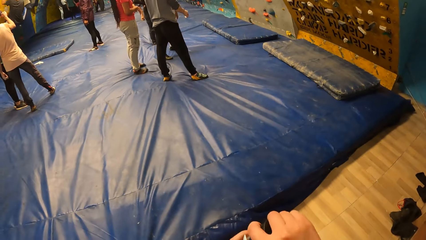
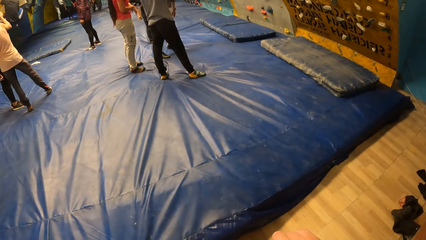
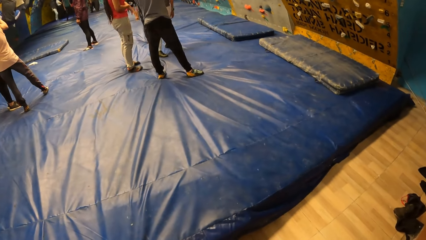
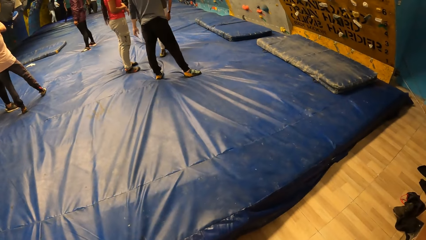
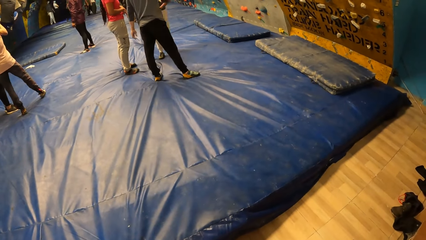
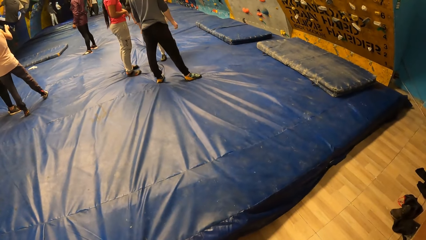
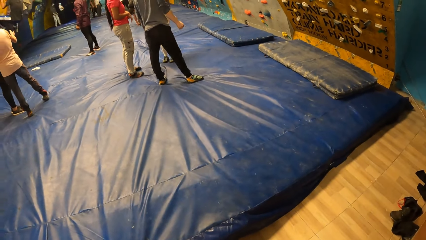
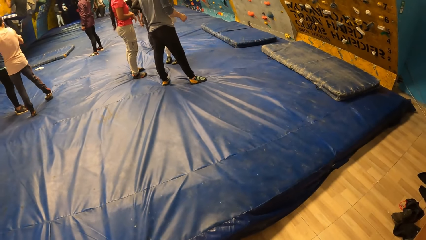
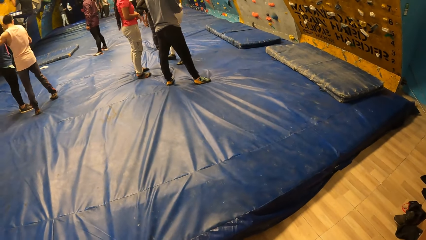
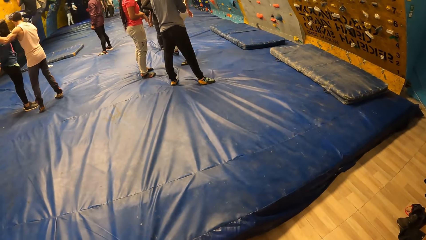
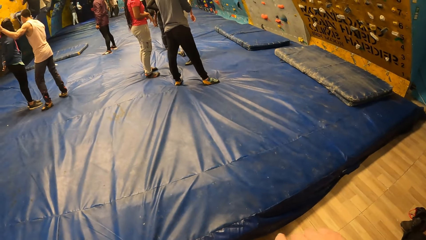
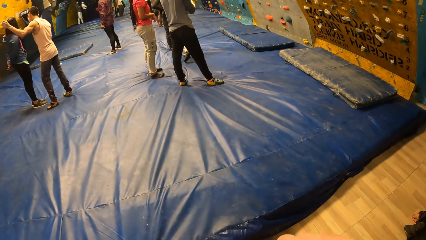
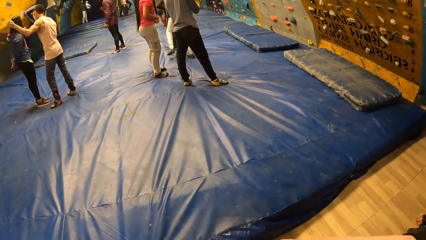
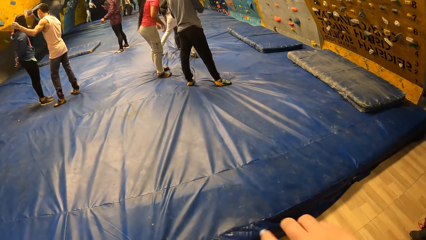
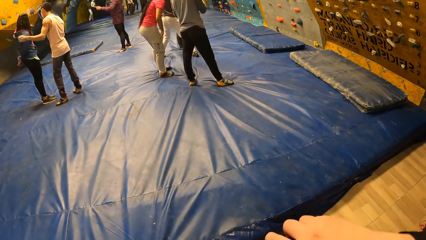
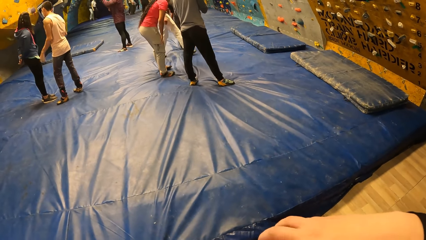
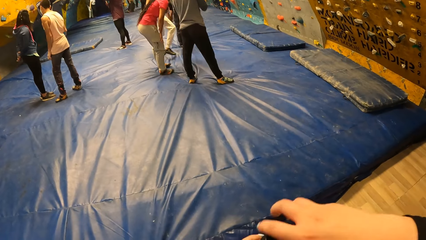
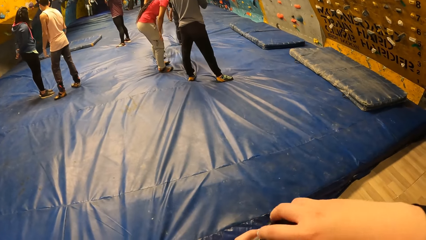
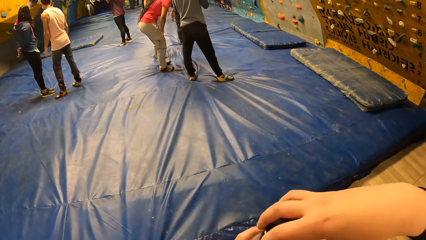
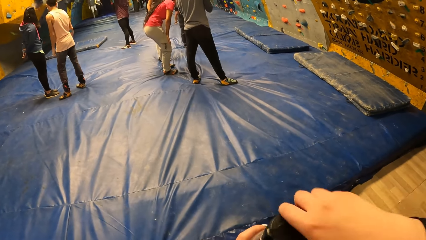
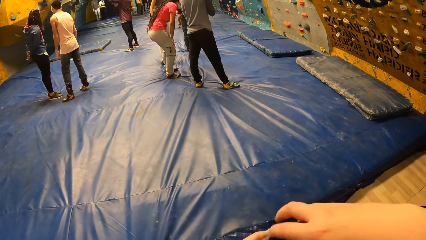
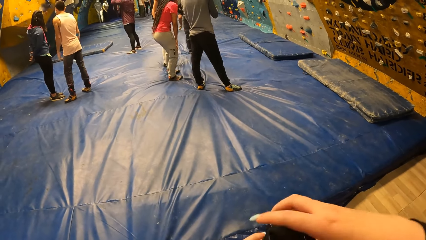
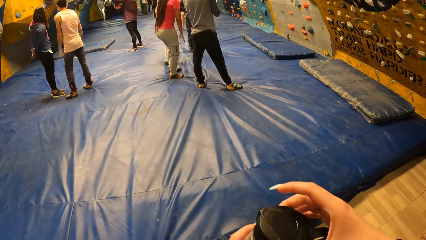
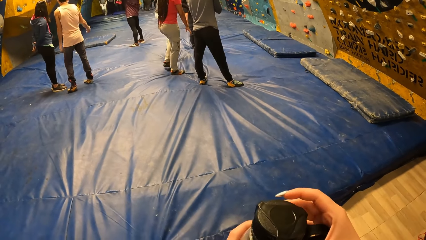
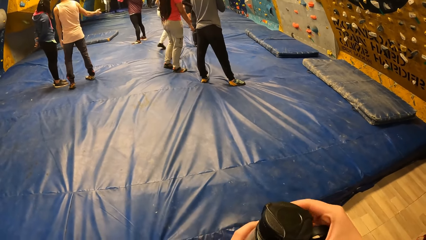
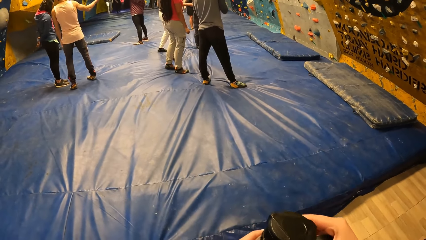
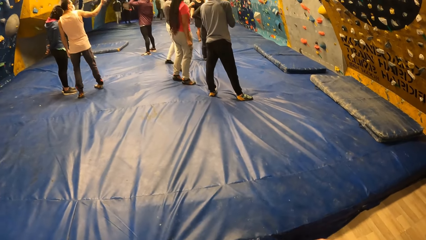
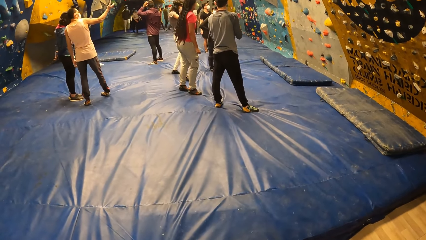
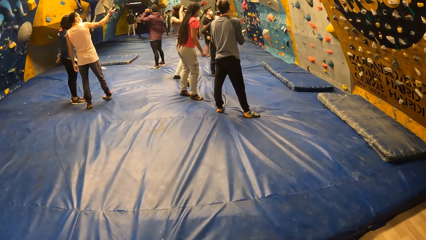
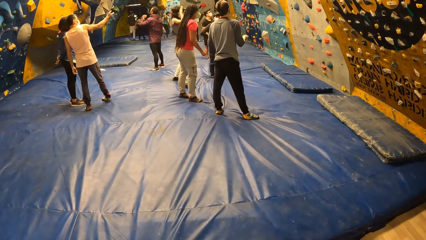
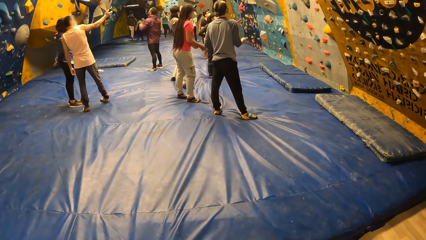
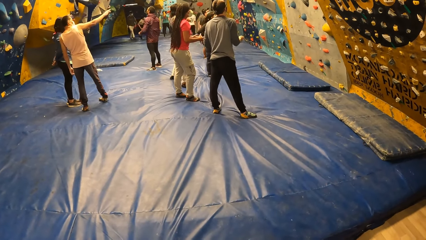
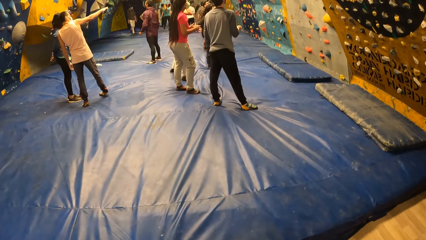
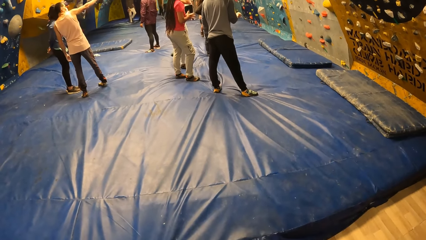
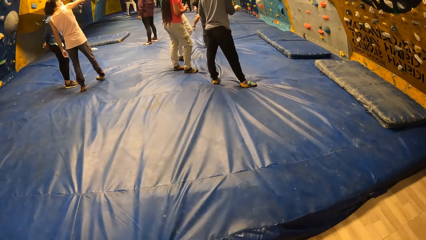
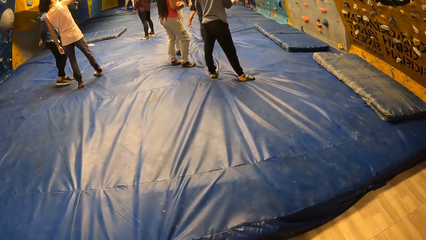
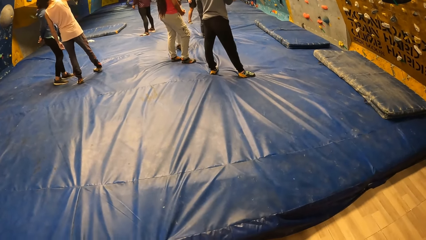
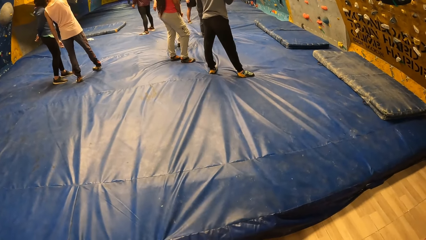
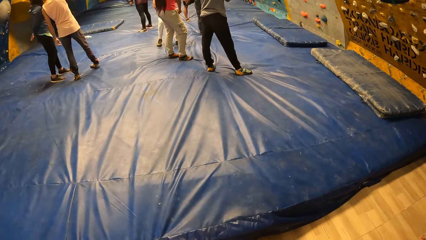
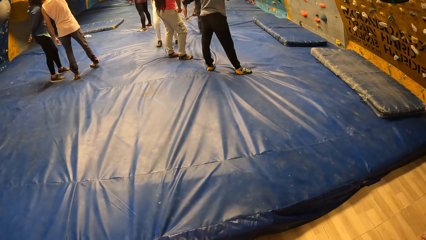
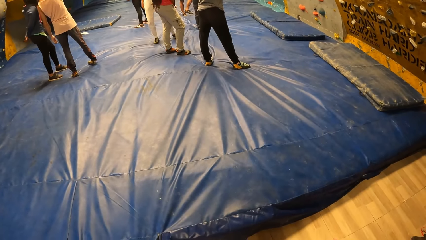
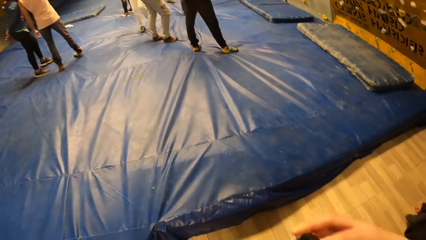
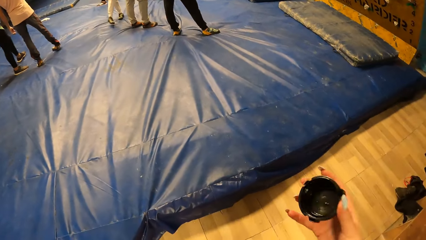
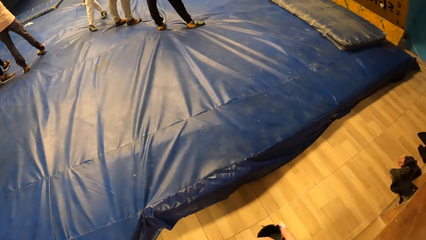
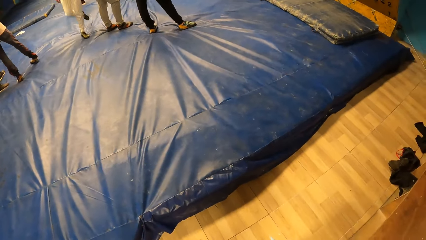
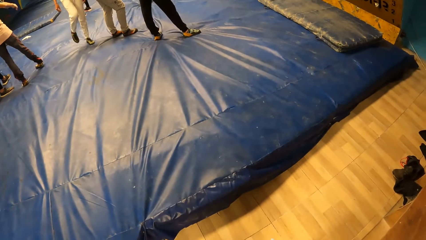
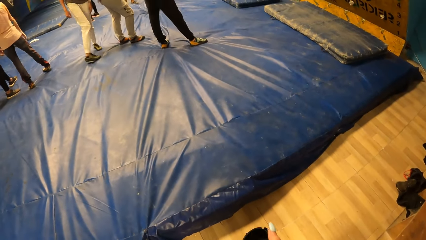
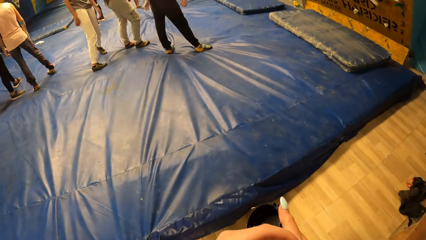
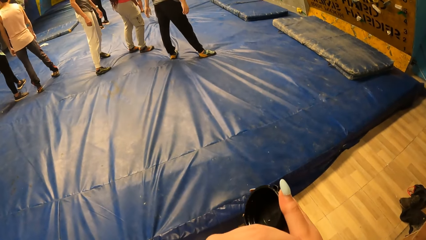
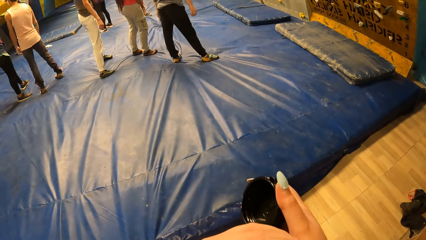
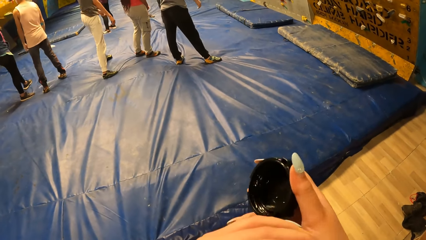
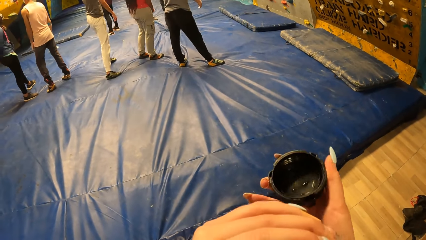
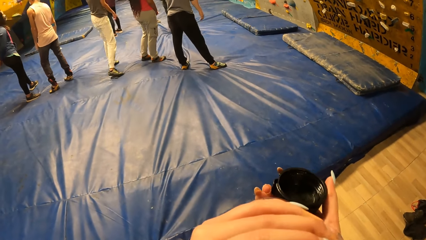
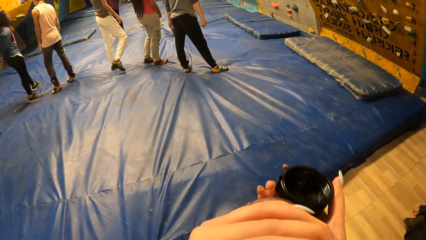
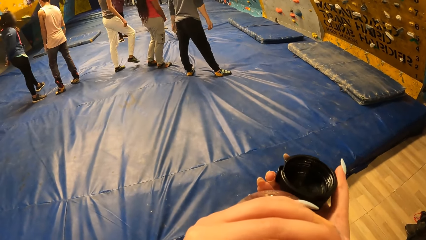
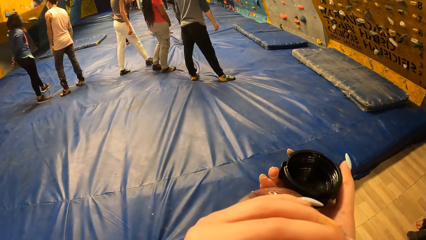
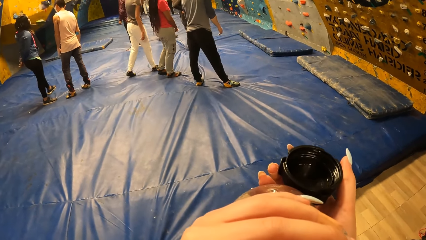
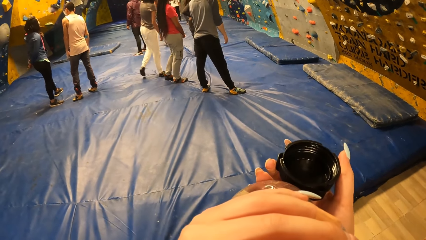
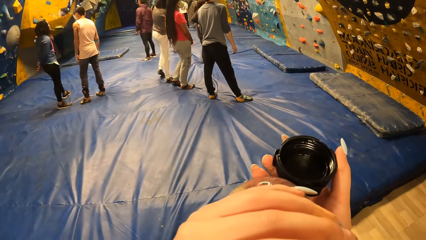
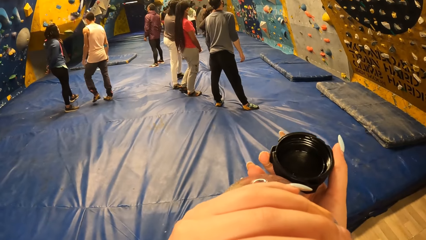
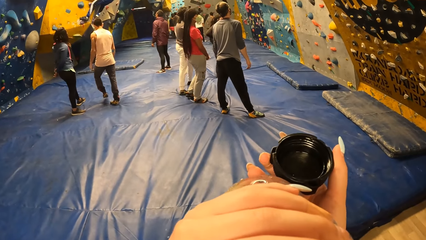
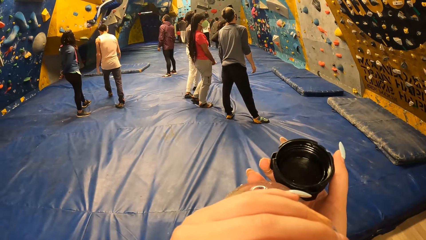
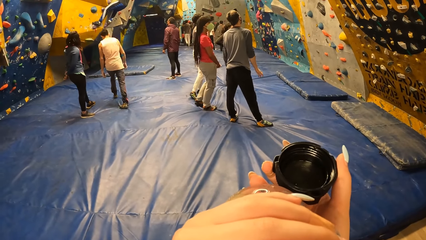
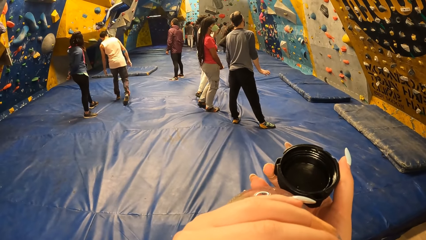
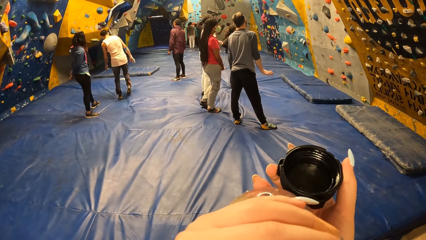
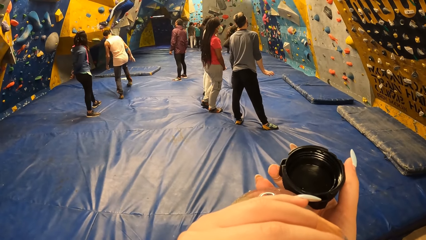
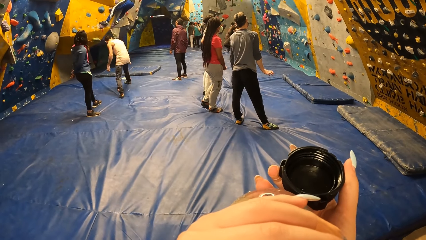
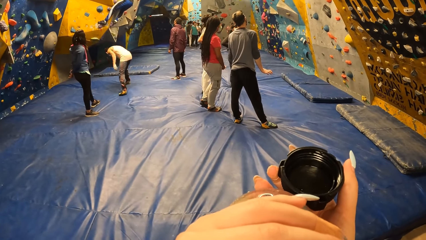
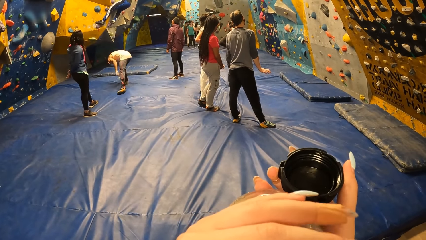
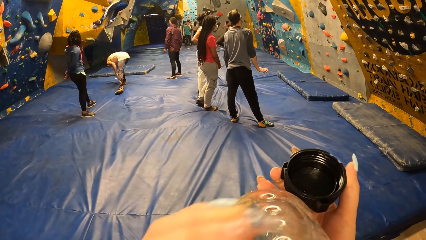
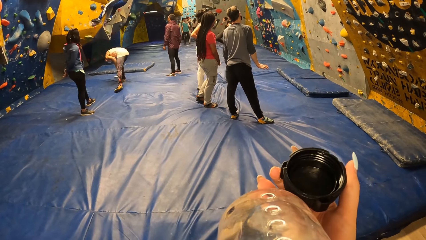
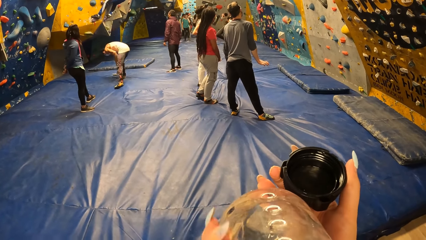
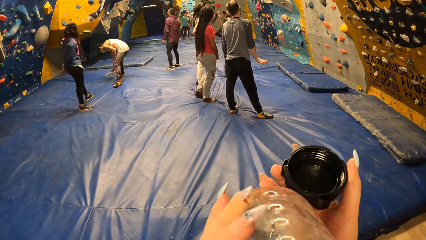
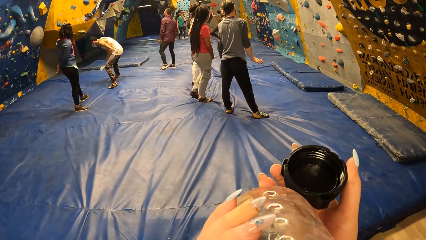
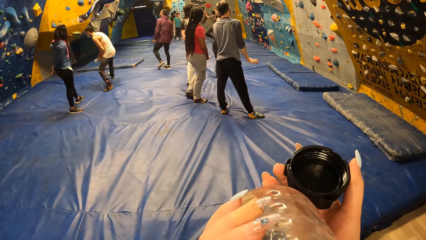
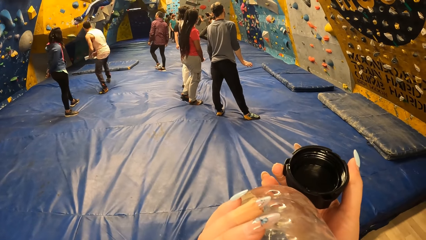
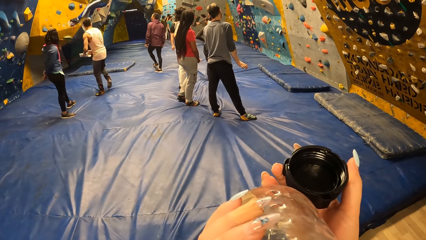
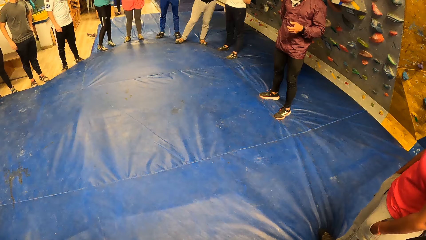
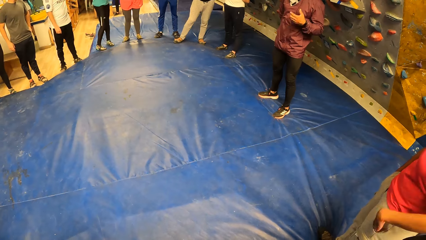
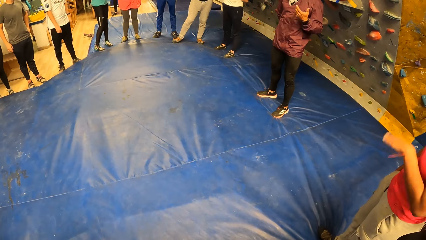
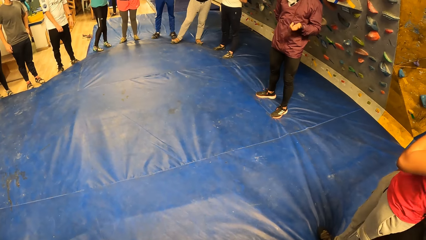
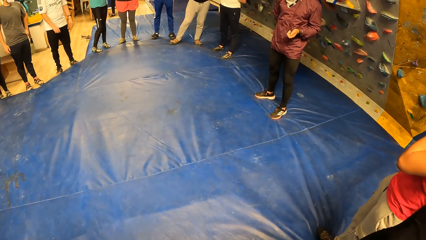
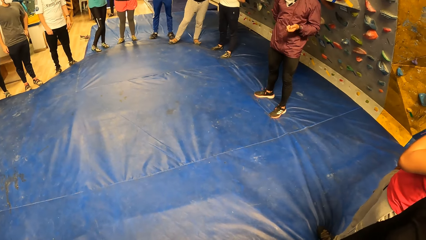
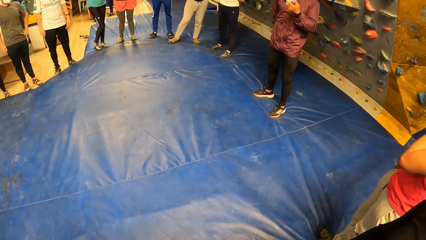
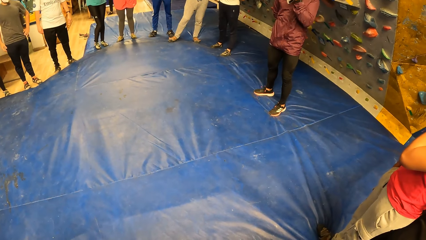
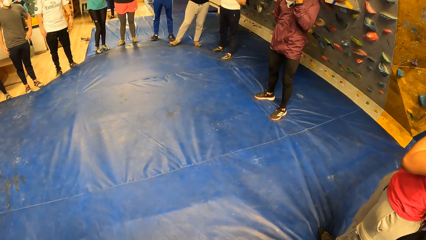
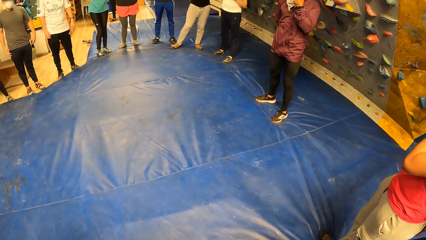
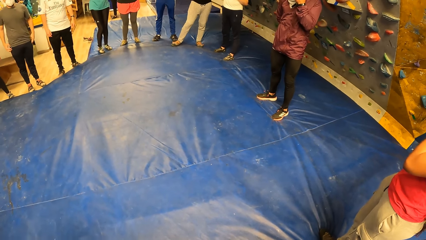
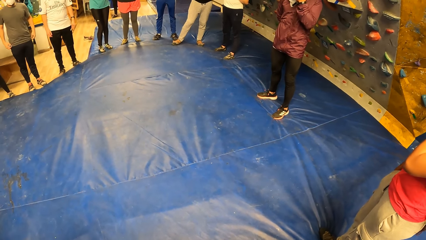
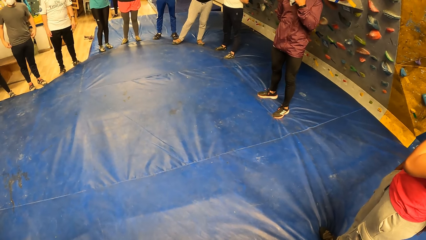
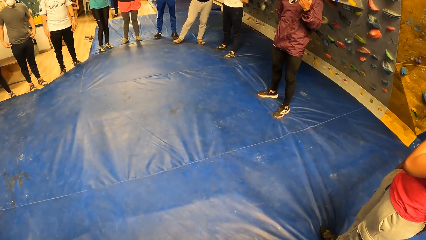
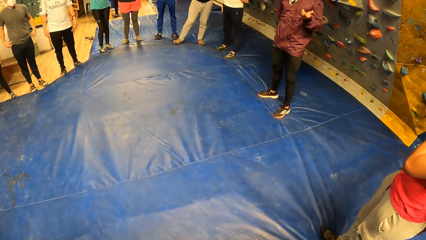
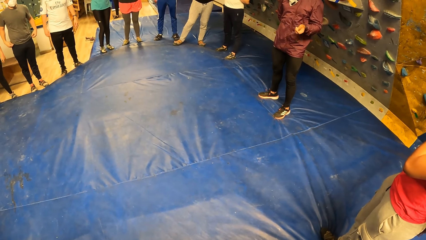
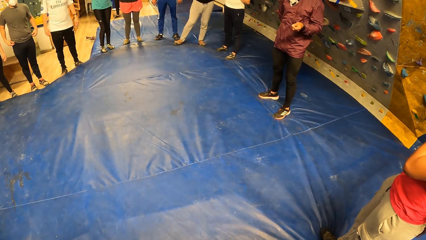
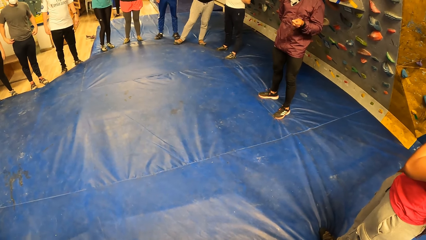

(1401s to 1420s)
The camera wearer opens the water bottle with his right hand on the floor. The man stands on the floor near the other girl. The camera wearer stares on the floor. The first girl stands on the floor. The other girl walks around the man. The first girl stares at the wall climbing. The camera wearer holds the water bottle in his right hand. He drinks water. The other girl walks around on the floor. The camera wearer holds the water bottle in both hands. He stands on the floor. The other girl stands on the floor beside the camera wearer. Another man gestures and instructs on the floor. He interacts with the camera wearer and a group of people.
